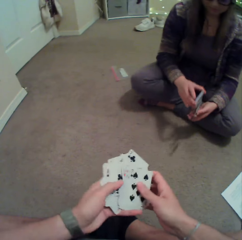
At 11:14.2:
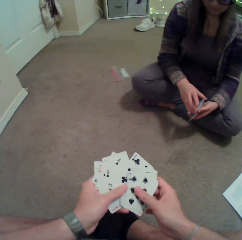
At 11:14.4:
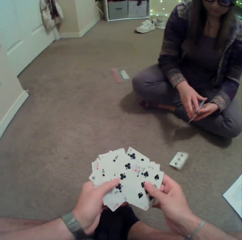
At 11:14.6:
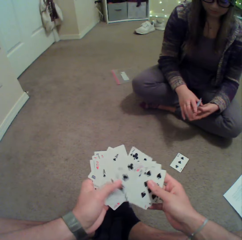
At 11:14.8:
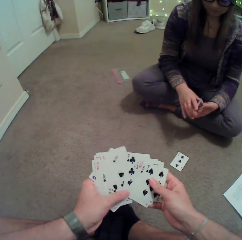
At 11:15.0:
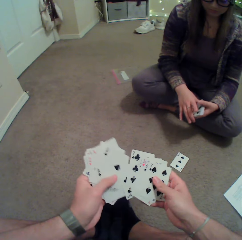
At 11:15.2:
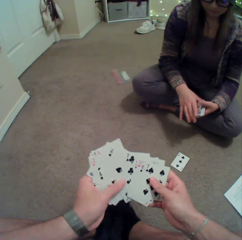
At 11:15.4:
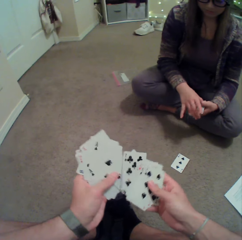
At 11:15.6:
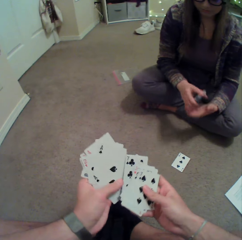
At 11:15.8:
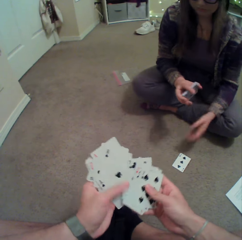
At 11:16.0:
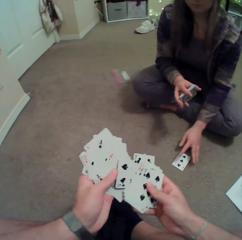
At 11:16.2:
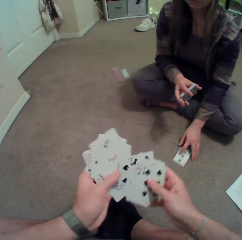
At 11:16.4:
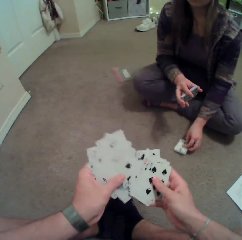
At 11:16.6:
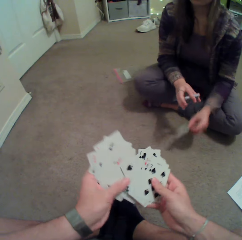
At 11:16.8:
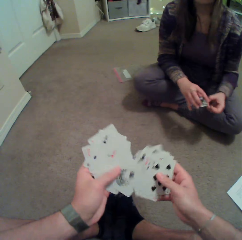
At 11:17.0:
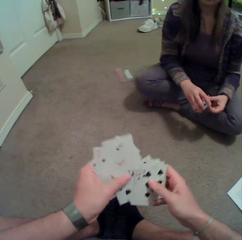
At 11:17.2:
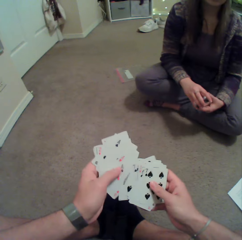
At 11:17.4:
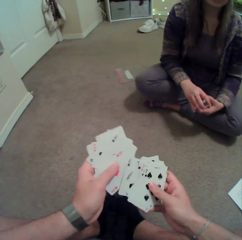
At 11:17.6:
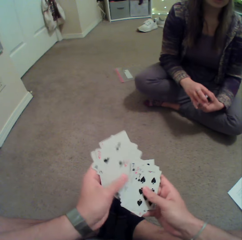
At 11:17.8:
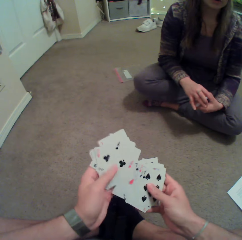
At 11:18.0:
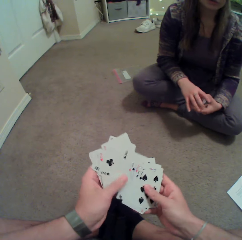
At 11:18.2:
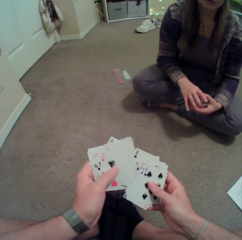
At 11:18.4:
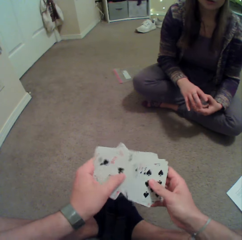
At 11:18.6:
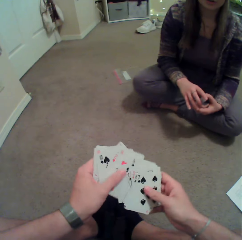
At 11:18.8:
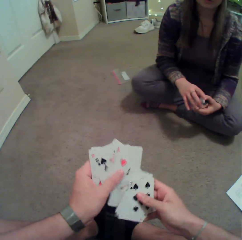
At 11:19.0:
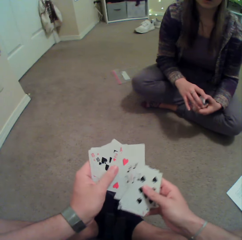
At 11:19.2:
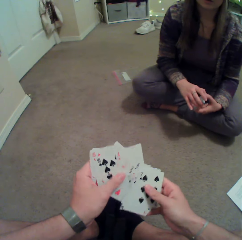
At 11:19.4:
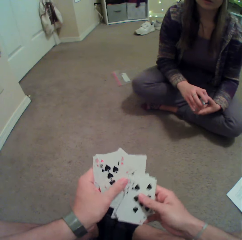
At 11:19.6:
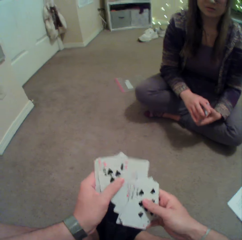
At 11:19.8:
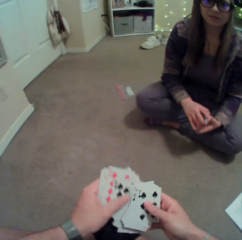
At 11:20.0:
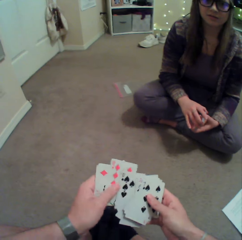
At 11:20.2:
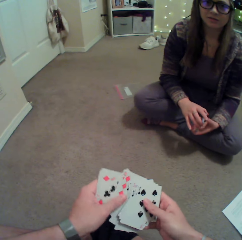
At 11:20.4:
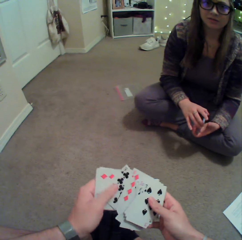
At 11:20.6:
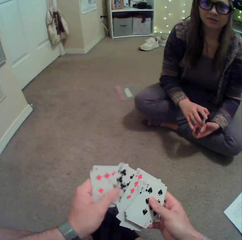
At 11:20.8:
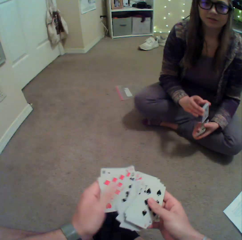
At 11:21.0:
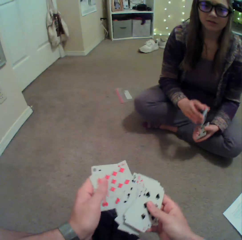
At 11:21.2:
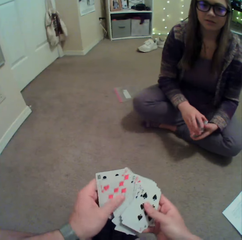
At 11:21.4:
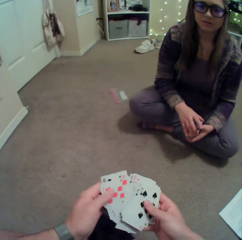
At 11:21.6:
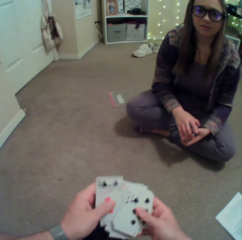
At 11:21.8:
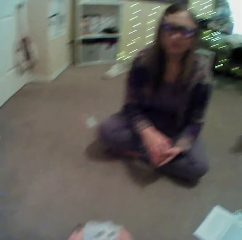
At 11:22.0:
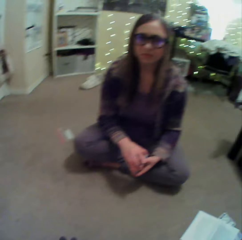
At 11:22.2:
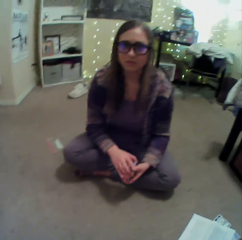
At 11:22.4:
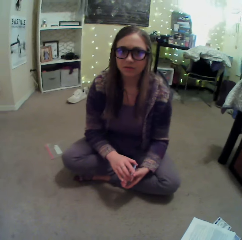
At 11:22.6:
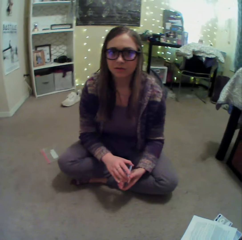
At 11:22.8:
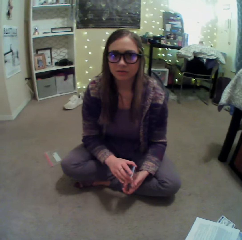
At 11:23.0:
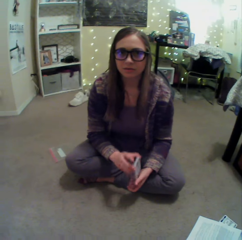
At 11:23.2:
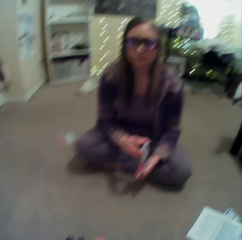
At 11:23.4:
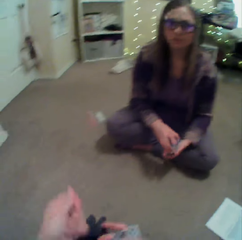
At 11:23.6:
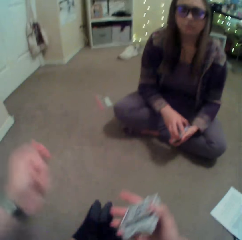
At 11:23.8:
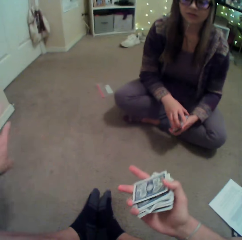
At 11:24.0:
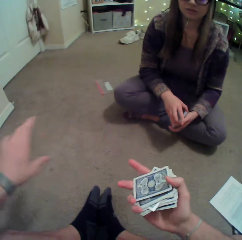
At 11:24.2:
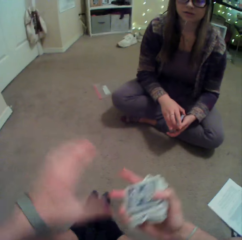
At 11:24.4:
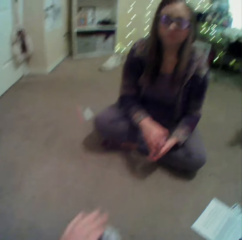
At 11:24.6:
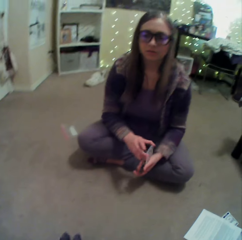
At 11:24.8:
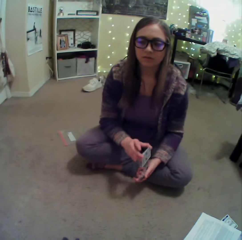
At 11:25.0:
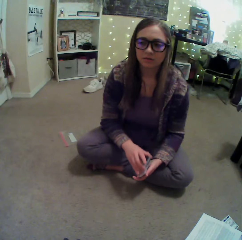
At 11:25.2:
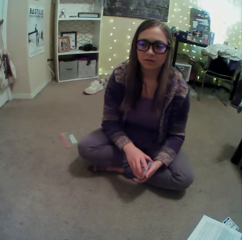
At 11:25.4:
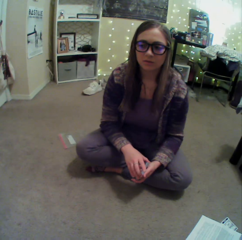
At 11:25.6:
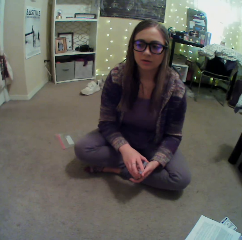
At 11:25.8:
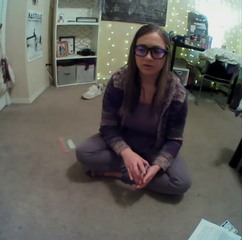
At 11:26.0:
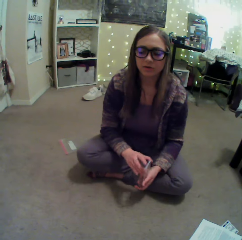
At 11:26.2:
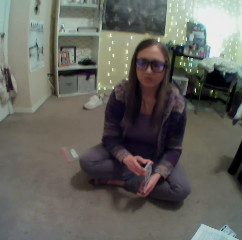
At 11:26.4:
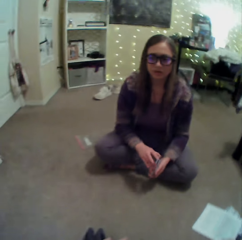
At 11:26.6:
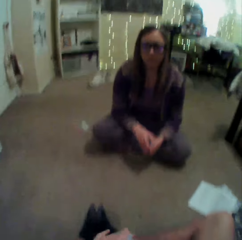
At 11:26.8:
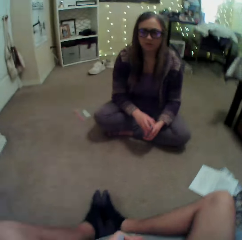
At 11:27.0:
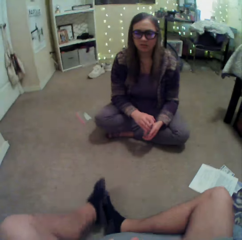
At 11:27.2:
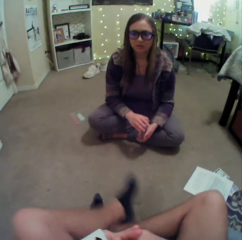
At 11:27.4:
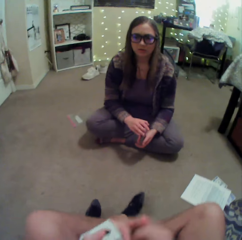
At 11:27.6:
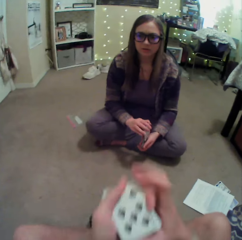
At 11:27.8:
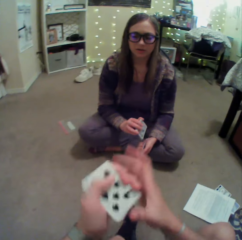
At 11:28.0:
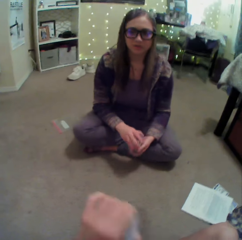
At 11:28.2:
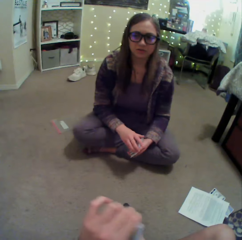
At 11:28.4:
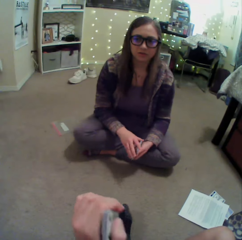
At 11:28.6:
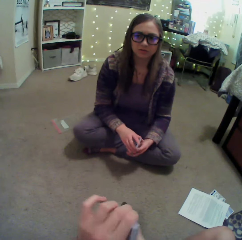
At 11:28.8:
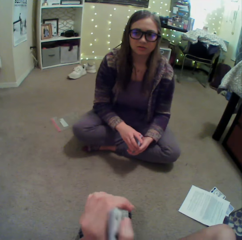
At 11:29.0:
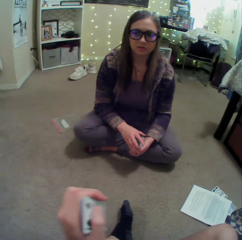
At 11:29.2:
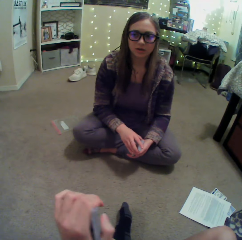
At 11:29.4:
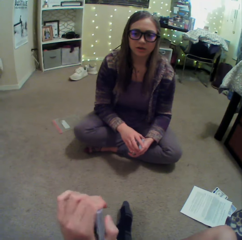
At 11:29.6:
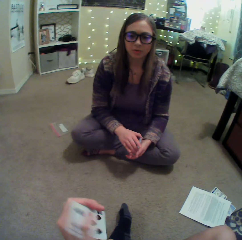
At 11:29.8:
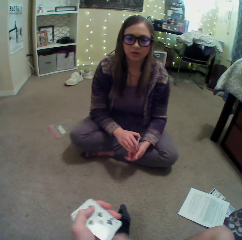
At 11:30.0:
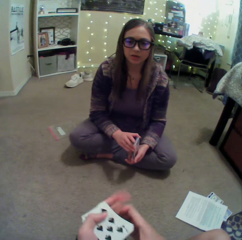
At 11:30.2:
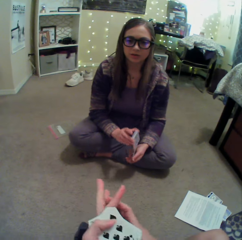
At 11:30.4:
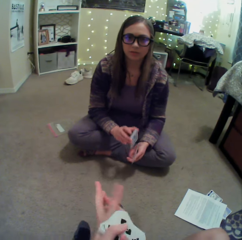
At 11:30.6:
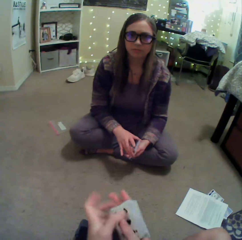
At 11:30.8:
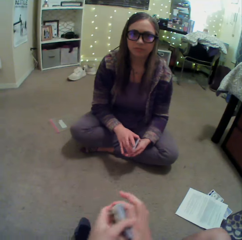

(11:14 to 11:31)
The camera wearer throws the thread. They arrange the cards and check the cards. A person picks a card on the floor and arranges the cards. The camera wearer converses with the person. They sway a hand. The person converses with the camera wearer. The camera wearer straightens the legs. They mix the cards.

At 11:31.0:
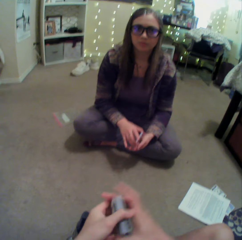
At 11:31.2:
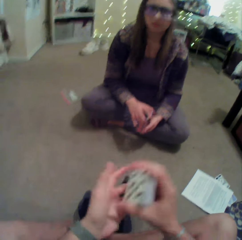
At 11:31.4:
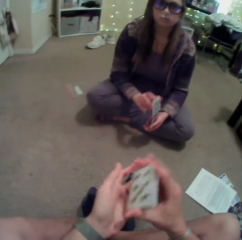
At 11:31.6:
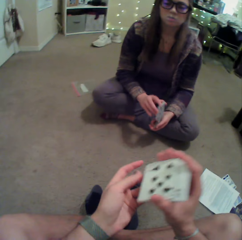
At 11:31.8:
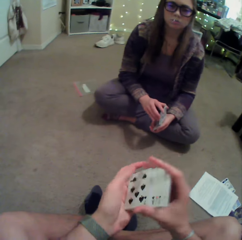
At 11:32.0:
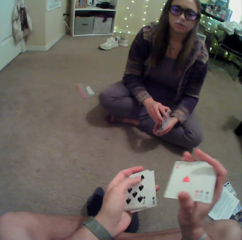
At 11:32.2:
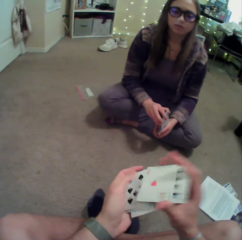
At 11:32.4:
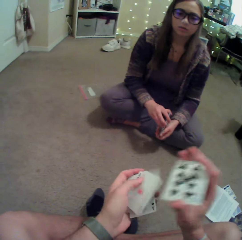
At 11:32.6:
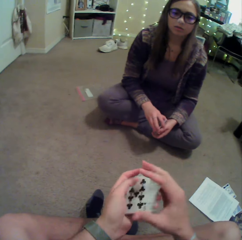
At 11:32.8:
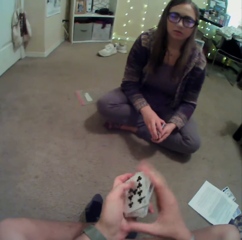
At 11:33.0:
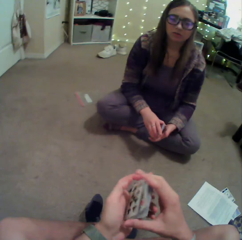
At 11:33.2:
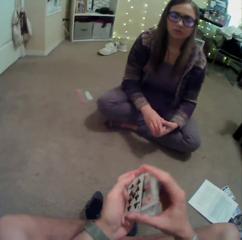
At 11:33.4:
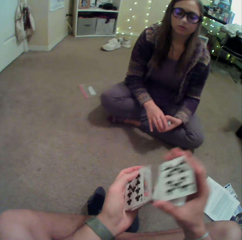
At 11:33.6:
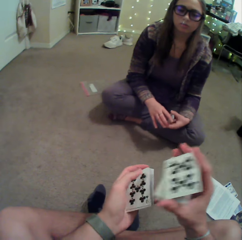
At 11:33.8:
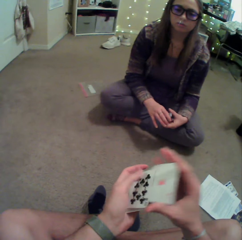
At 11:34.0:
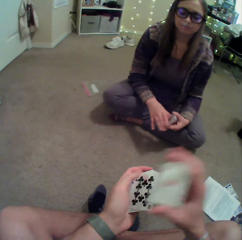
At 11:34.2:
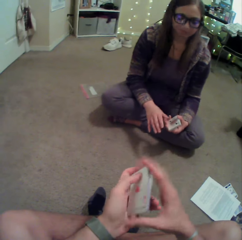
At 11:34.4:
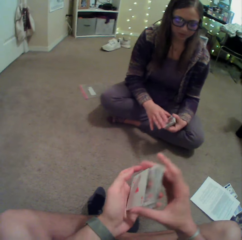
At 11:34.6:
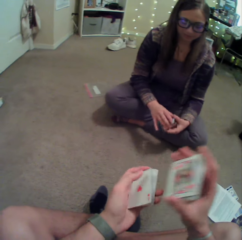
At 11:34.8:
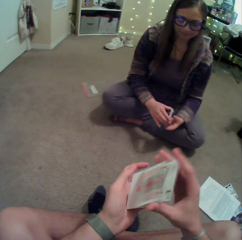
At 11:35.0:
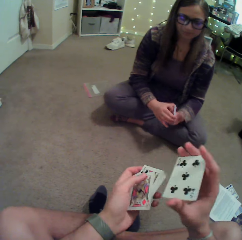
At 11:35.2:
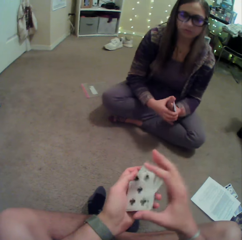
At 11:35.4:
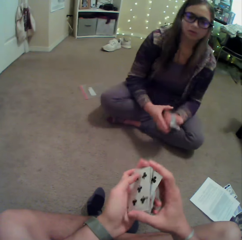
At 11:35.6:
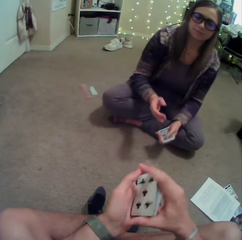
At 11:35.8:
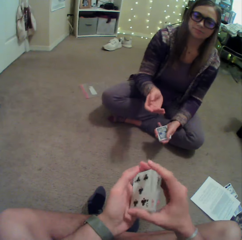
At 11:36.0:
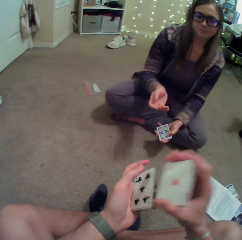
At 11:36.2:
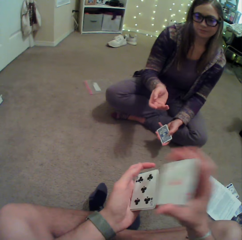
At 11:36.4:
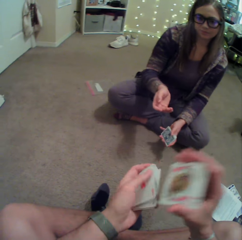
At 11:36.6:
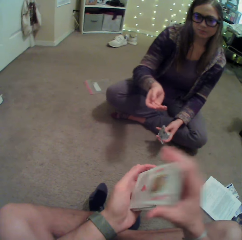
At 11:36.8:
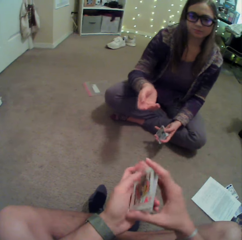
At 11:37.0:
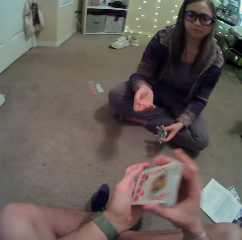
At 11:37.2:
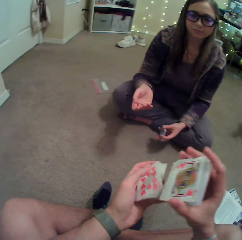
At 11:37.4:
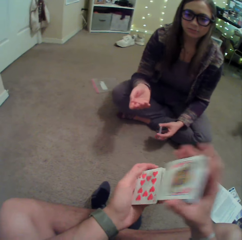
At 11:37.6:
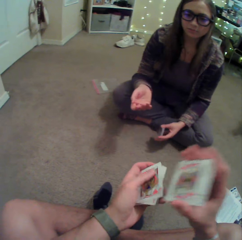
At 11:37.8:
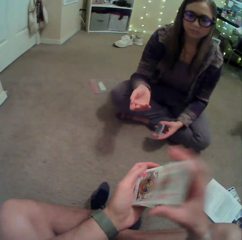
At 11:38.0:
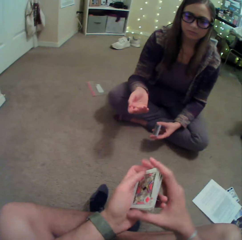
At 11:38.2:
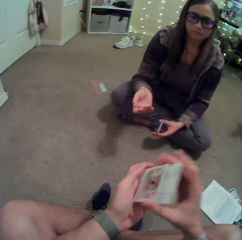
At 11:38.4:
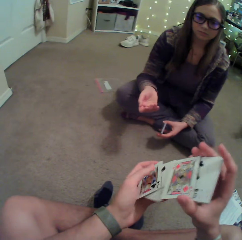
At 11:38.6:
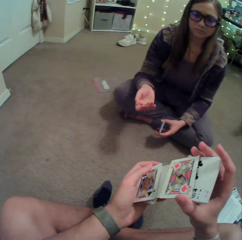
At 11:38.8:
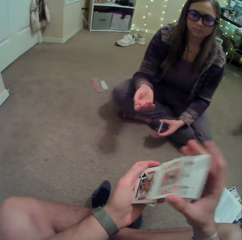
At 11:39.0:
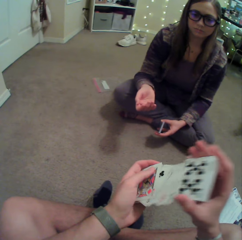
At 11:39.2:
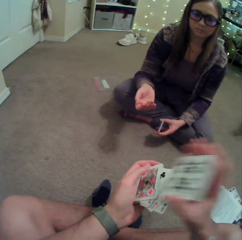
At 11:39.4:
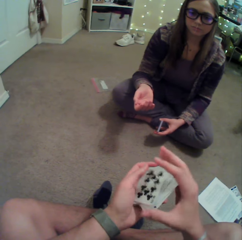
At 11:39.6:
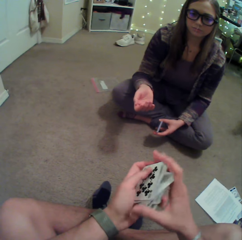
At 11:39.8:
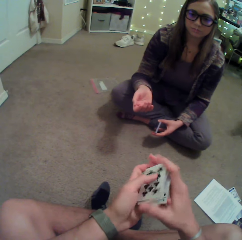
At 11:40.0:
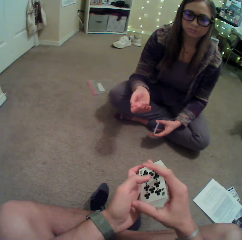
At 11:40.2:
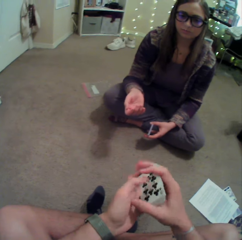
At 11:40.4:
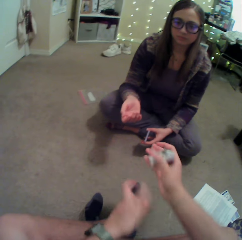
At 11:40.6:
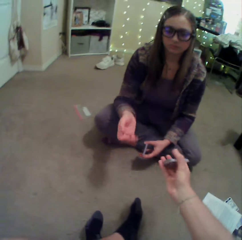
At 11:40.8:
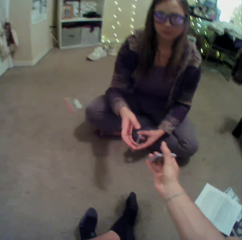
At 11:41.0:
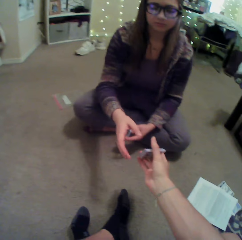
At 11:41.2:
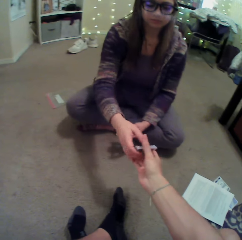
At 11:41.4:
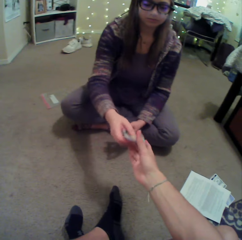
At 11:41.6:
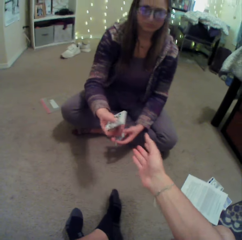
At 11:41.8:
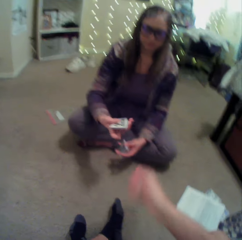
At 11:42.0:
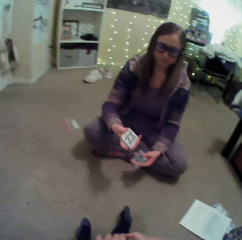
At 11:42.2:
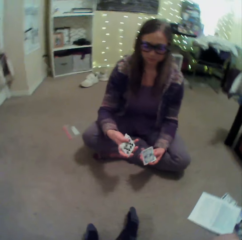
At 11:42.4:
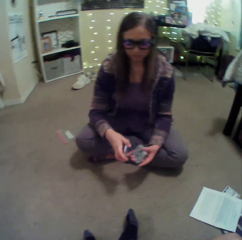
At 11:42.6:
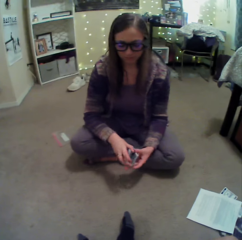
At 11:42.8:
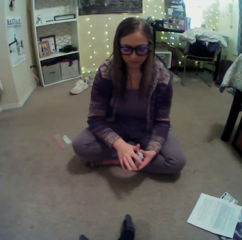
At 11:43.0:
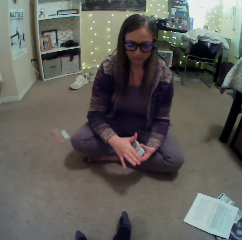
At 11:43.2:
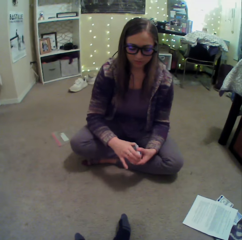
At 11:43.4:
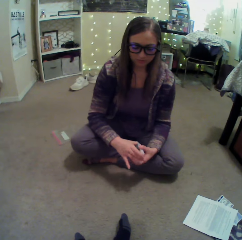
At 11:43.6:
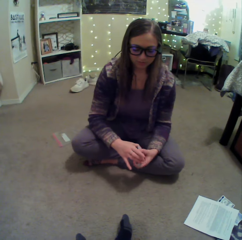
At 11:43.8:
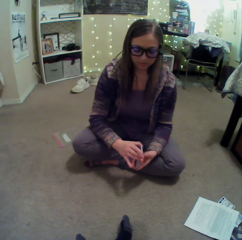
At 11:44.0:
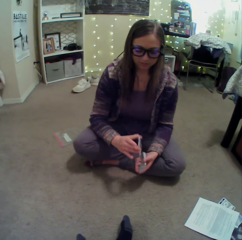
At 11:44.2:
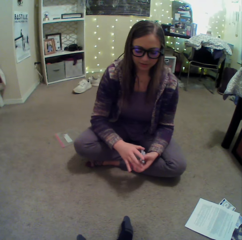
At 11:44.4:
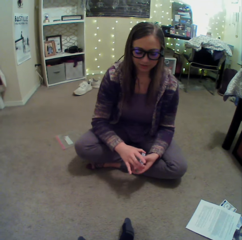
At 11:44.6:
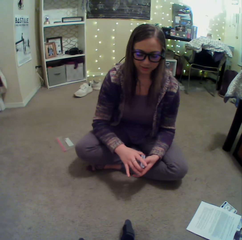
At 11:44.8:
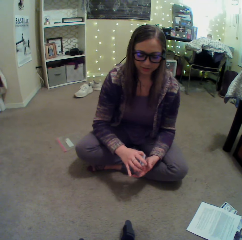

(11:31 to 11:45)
The camera wearer arranges the cards. A person lifts a hand. The camera wearer gives the cards to the person. The person mixes the cards.
